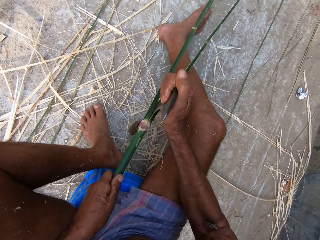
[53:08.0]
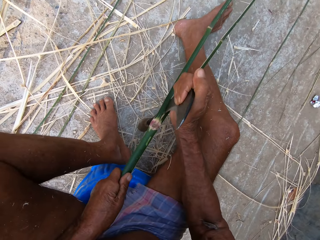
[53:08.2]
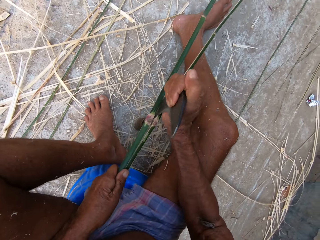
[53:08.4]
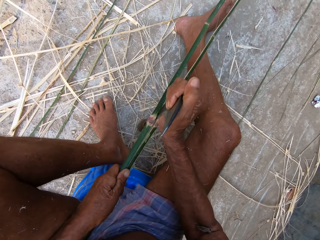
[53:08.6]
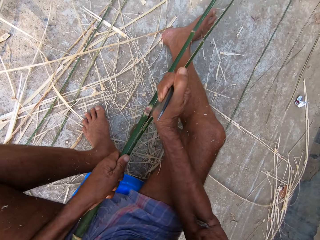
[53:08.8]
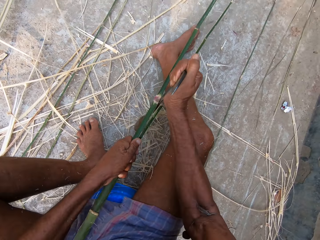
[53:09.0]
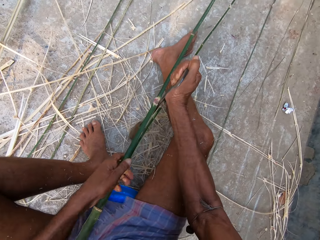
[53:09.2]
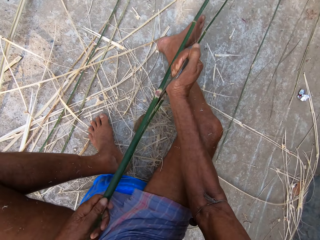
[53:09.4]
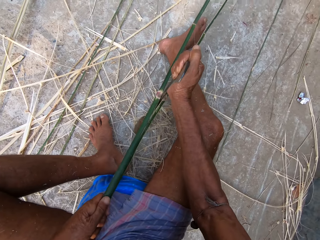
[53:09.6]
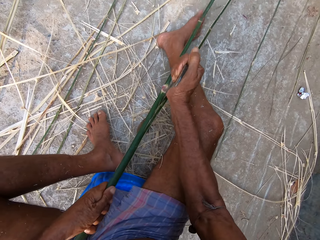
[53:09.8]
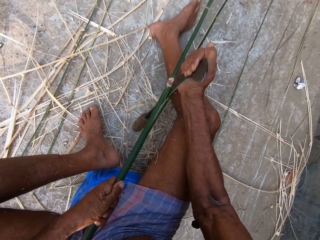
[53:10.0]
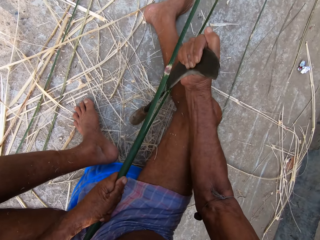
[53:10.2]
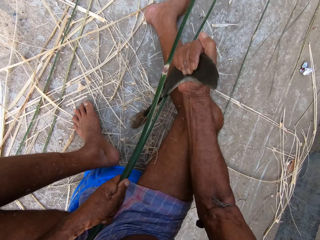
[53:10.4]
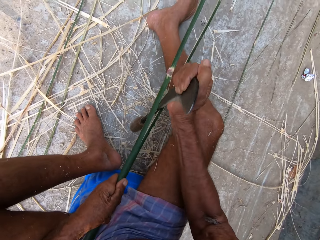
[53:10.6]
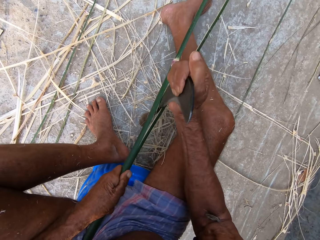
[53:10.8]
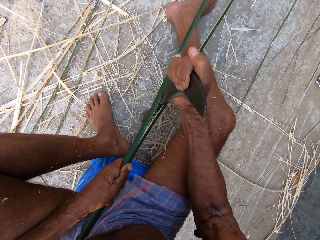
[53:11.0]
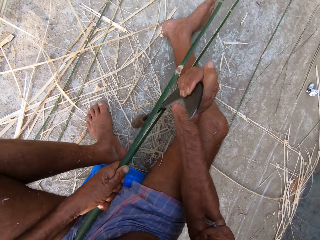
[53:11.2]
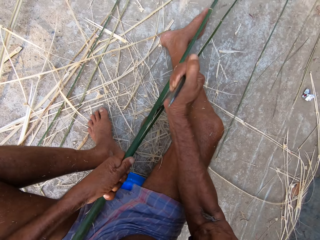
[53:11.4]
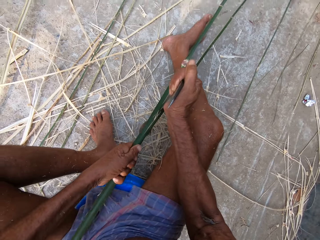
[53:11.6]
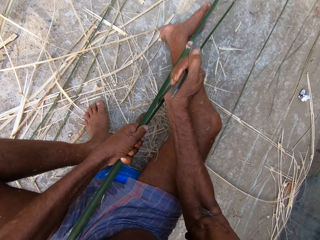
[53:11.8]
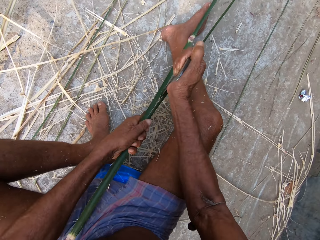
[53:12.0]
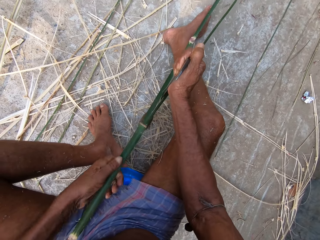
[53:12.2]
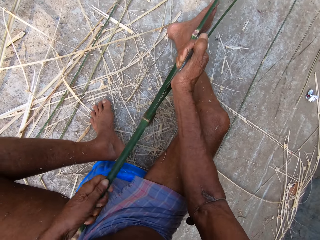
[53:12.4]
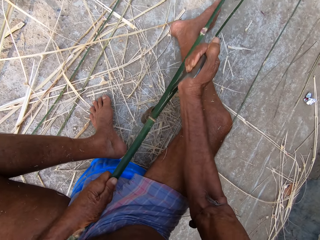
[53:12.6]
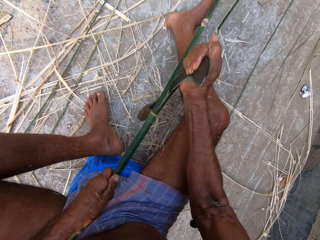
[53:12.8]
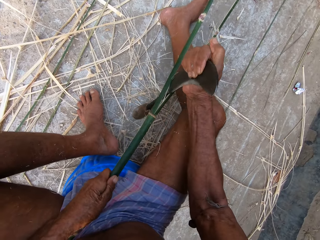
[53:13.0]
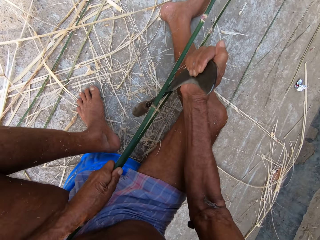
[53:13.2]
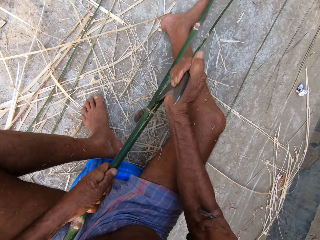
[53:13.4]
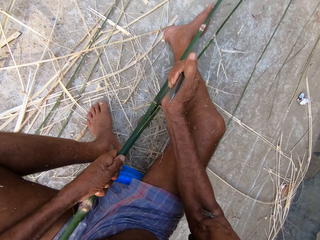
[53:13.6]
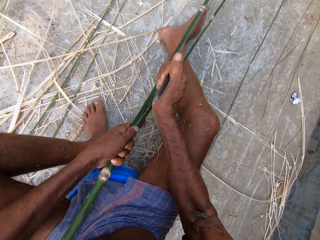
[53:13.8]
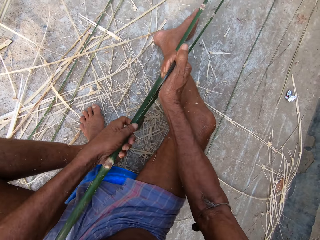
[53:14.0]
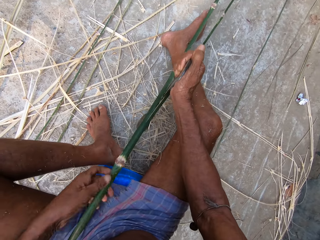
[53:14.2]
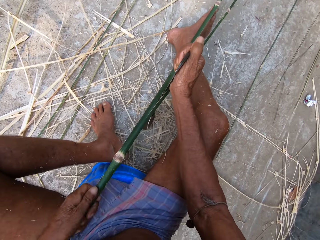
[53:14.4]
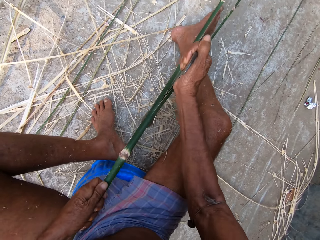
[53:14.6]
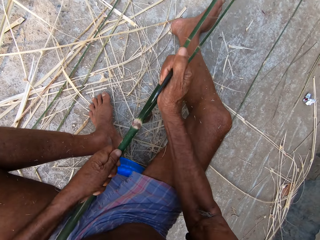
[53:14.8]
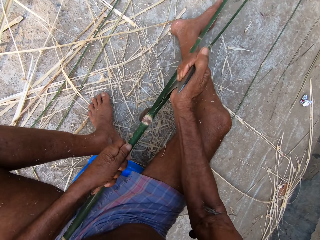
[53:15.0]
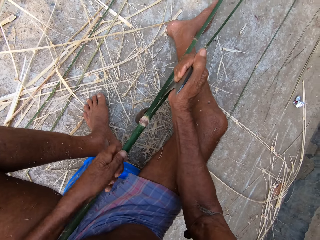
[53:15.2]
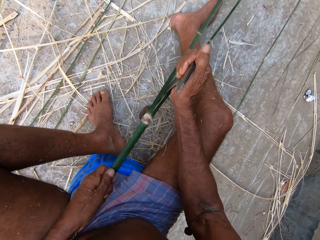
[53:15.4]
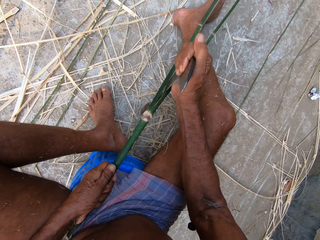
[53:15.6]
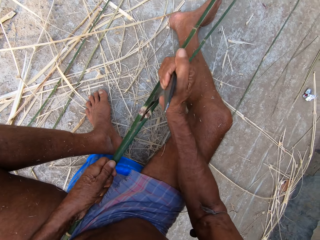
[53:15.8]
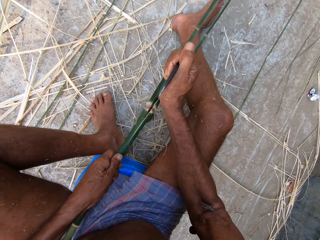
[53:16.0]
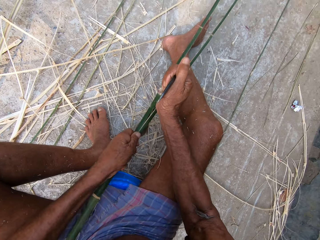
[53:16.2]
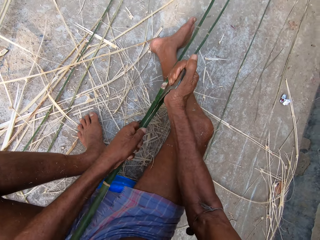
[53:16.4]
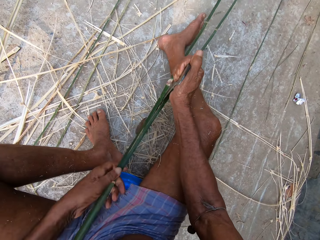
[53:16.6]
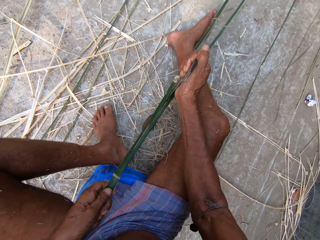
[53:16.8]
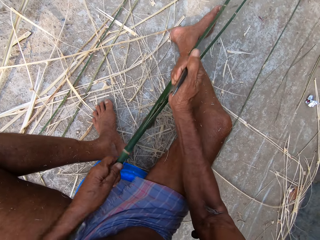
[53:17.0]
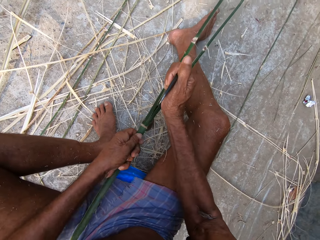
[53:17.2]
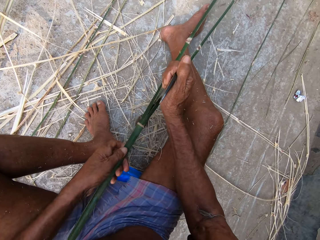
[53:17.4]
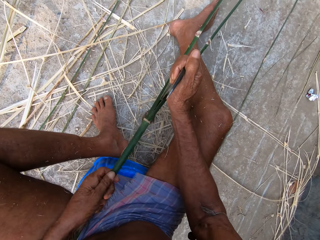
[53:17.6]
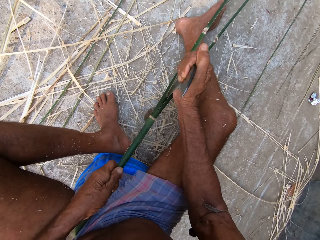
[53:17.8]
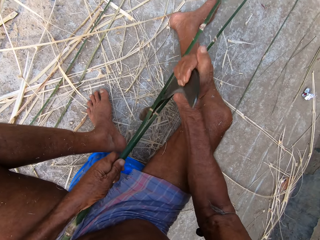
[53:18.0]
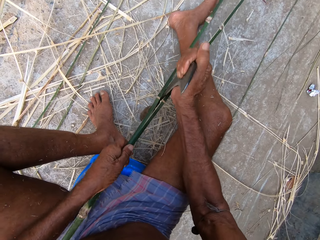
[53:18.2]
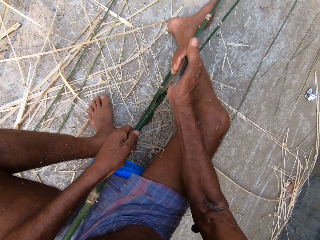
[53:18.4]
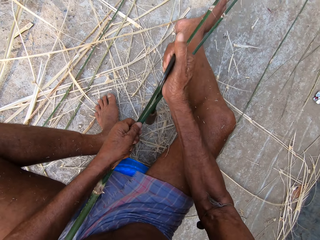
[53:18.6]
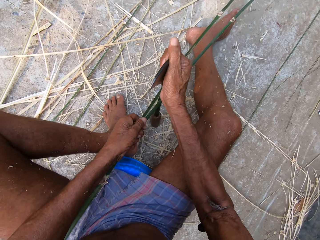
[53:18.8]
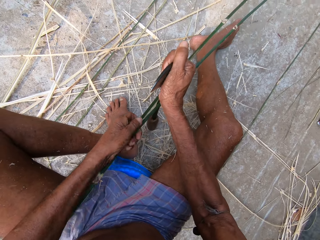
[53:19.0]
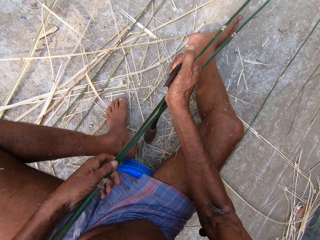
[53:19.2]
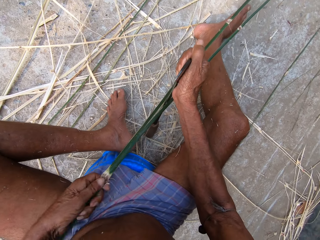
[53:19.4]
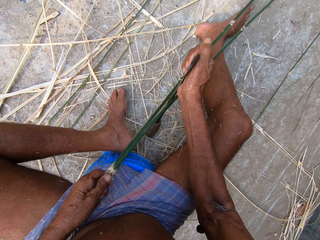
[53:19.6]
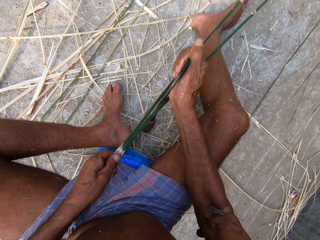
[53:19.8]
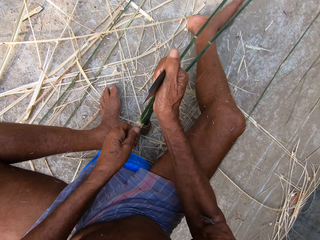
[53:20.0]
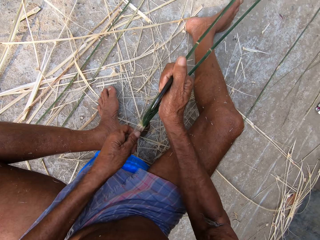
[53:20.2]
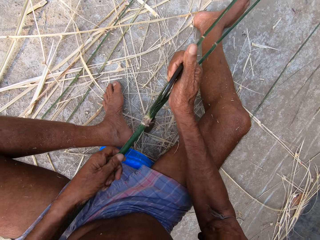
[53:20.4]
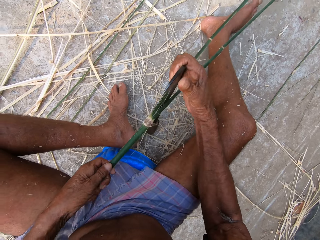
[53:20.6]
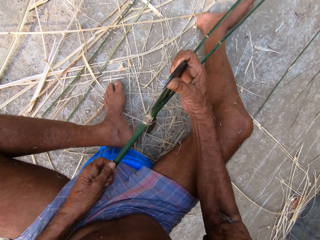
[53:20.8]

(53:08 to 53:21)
The camera wearer peels the bamboo stick repeatedly.

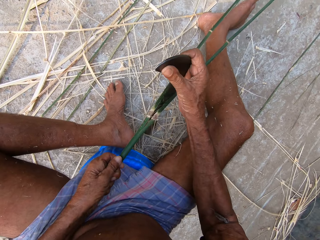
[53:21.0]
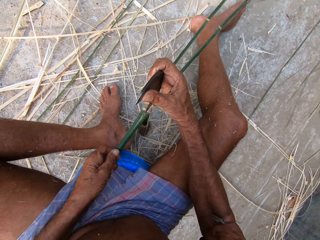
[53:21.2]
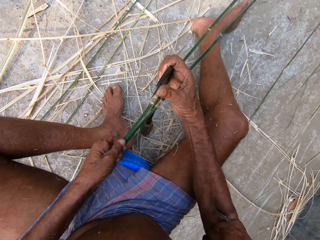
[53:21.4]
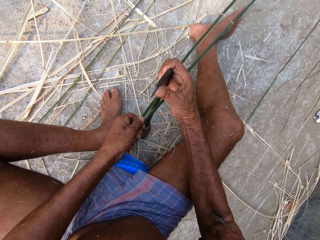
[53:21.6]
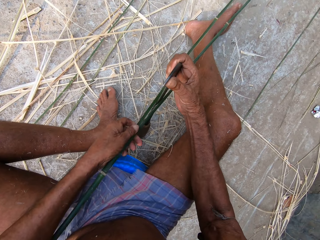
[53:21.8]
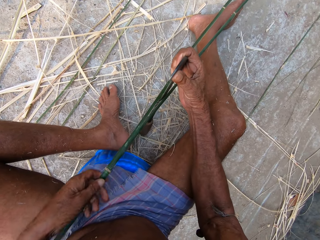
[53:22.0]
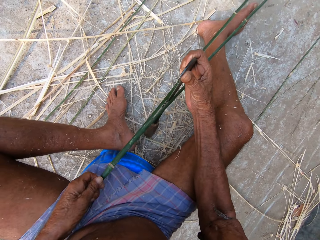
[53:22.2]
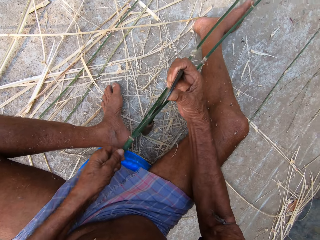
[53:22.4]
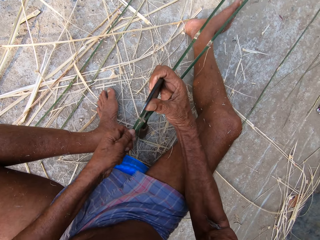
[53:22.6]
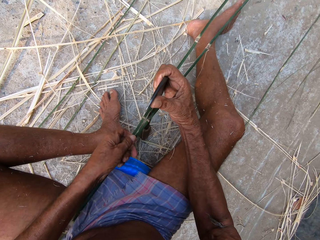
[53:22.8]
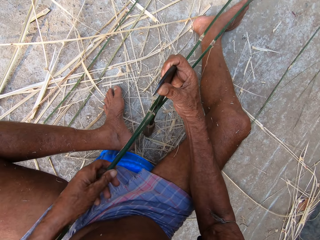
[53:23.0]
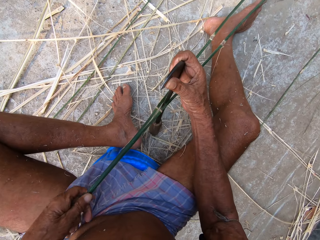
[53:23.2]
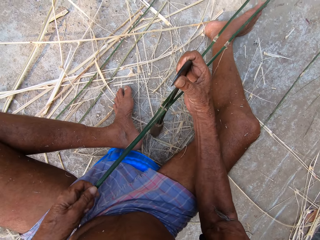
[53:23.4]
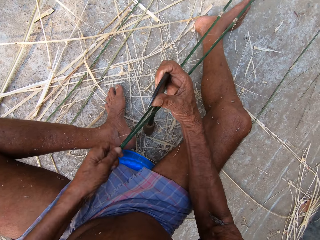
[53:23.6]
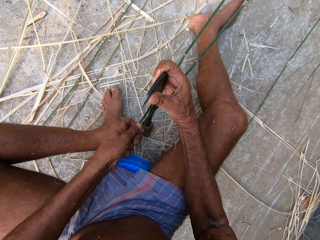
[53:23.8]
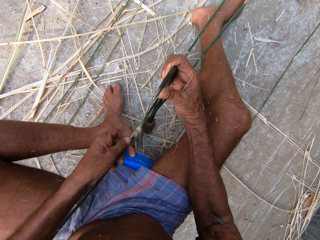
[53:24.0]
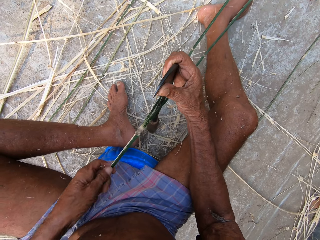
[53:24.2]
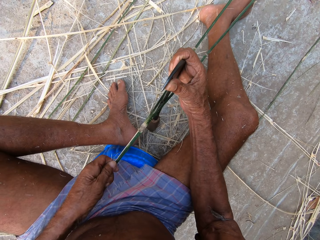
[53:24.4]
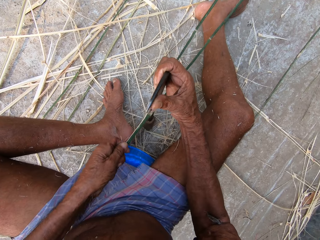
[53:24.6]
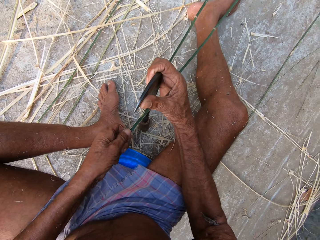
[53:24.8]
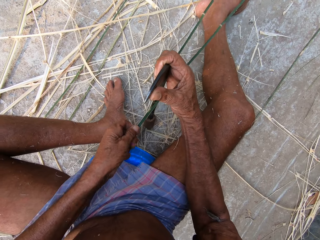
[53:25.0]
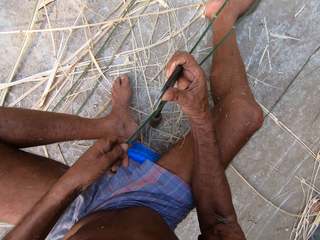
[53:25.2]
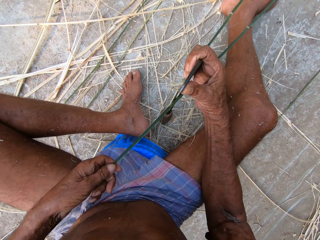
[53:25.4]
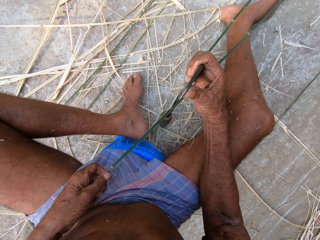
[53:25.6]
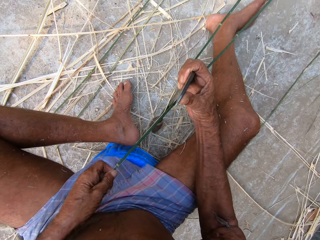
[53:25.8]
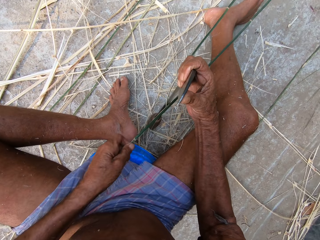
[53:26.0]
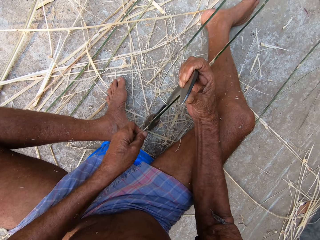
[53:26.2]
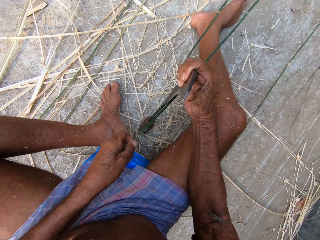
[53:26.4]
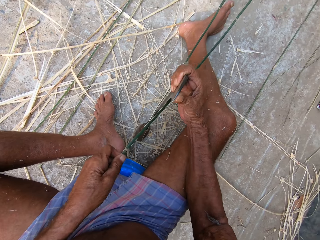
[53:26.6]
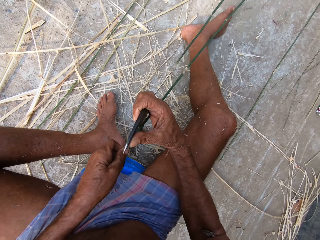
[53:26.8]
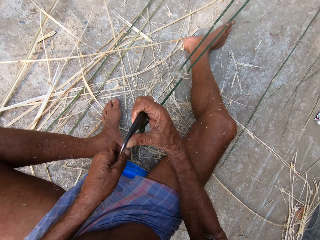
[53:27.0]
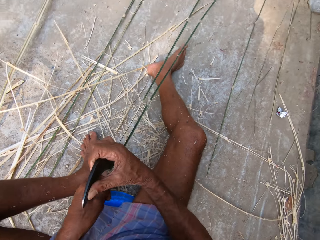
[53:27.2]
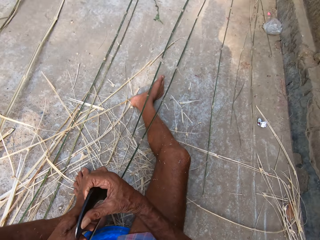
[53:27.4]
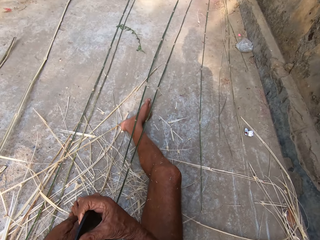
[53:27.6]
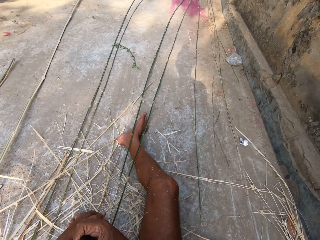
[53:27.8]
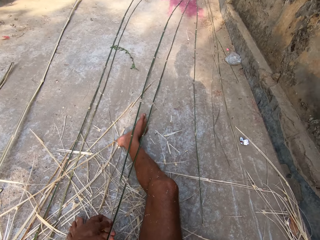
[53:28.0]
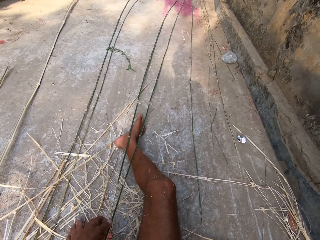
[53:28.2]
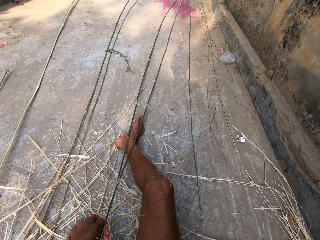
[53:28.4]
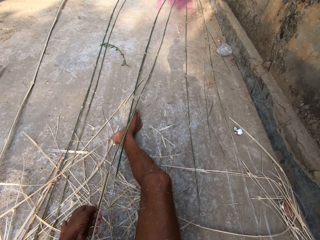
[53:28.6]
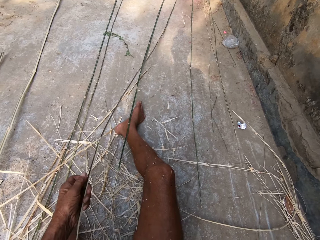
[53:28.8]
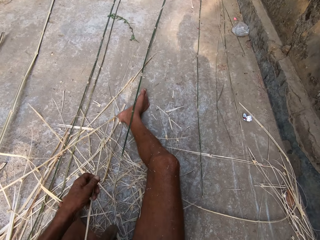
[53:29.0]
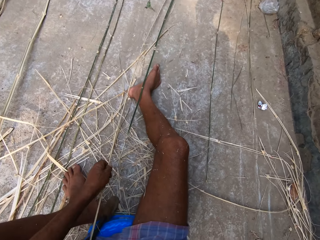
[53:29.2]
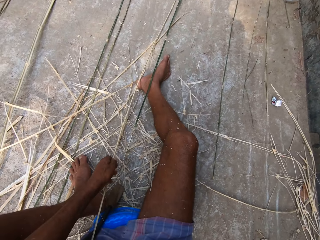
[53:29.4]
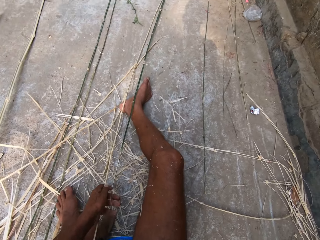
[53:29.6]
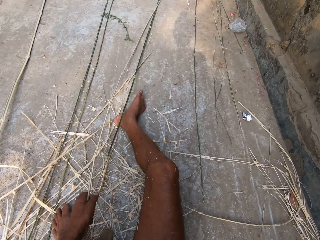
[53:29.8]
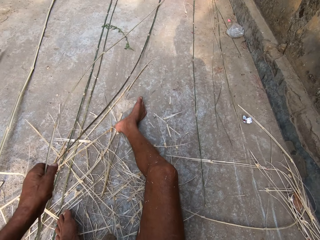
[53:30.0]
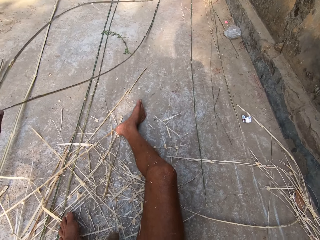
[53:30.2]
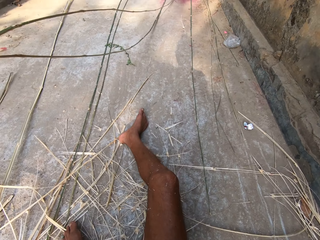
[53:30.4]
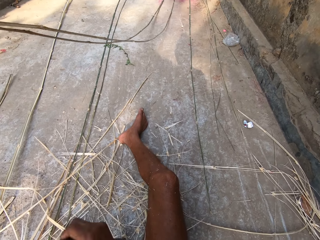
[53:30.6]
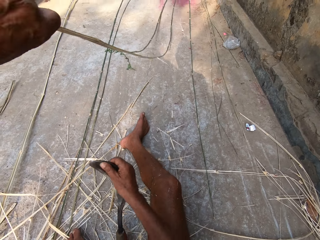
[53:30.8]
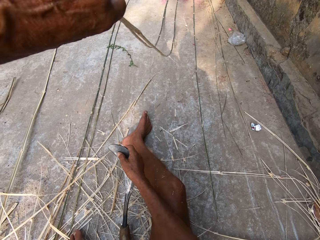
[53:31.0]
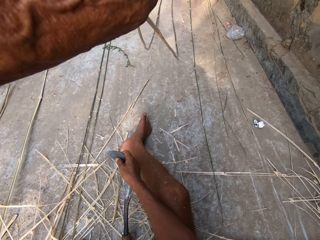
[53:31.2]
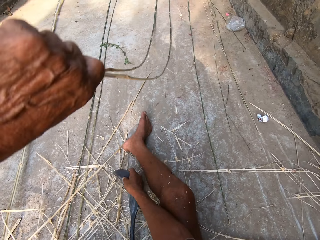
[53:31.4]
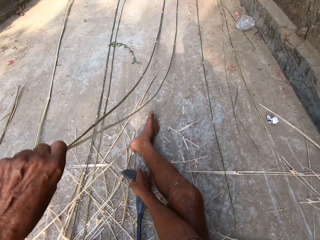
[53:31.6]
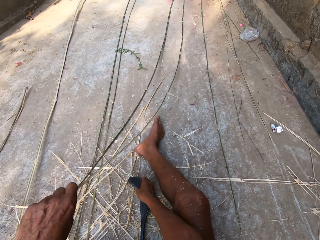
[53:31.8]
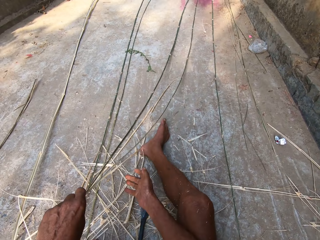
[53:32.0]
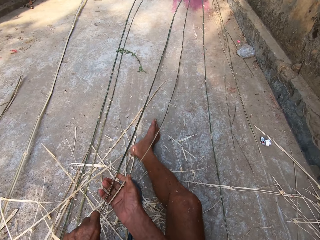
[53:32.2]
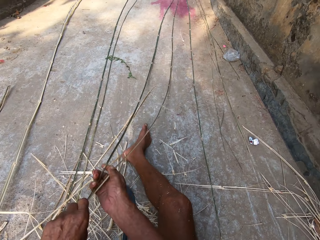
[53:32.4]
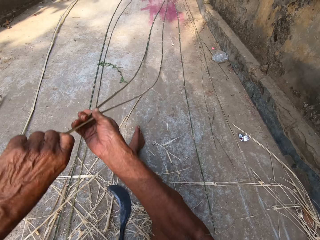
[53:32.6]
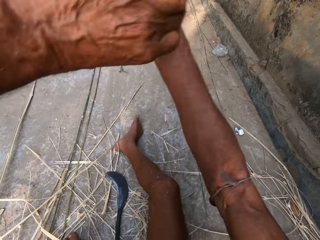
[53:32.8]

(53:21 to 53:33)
The camera wearer peels the bamboo stick repeatedly. He pulls the bamboo halves with his left hand. He peels the bamboo stick again. He places the kukri in his right hand on the floor.
